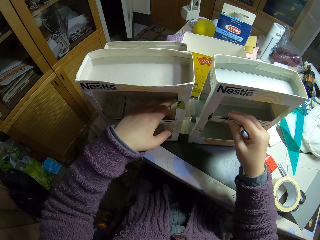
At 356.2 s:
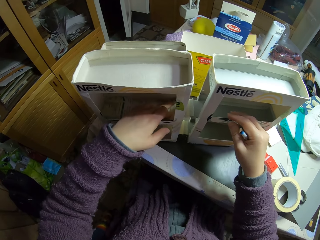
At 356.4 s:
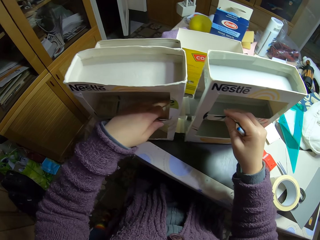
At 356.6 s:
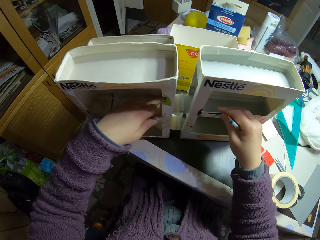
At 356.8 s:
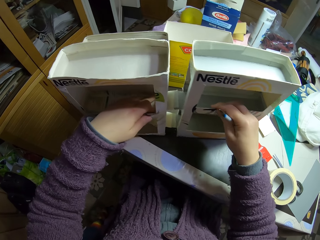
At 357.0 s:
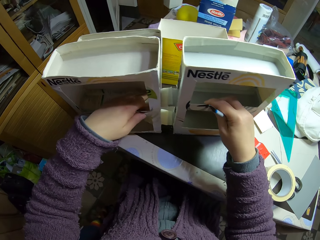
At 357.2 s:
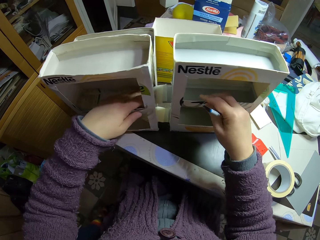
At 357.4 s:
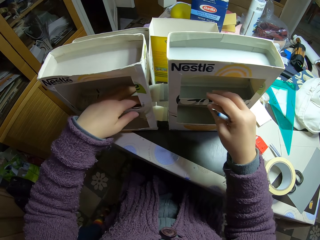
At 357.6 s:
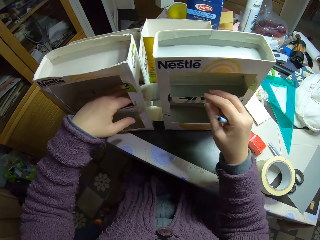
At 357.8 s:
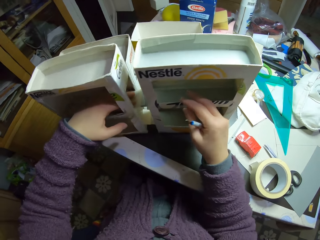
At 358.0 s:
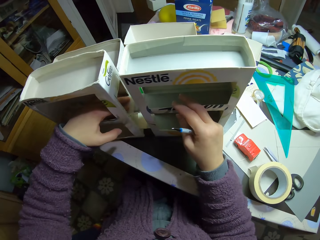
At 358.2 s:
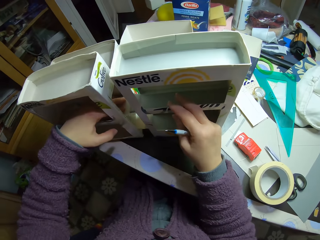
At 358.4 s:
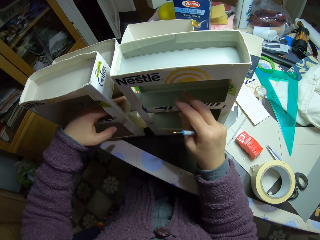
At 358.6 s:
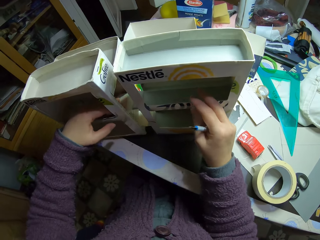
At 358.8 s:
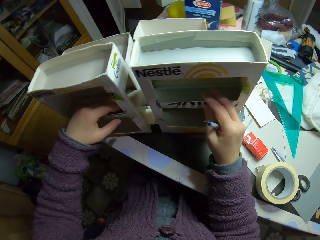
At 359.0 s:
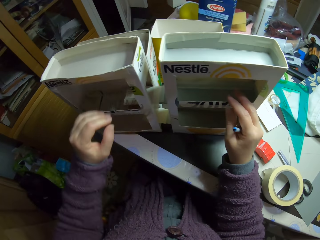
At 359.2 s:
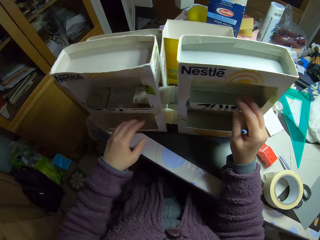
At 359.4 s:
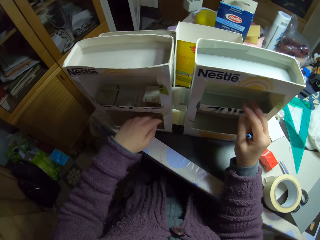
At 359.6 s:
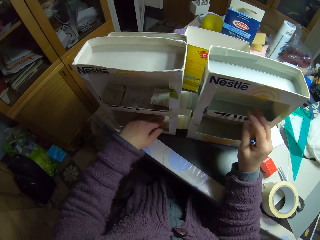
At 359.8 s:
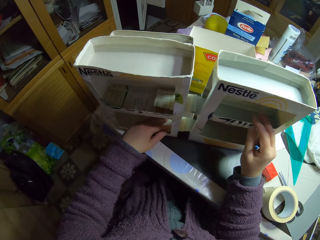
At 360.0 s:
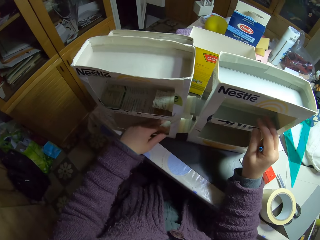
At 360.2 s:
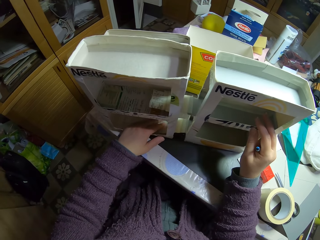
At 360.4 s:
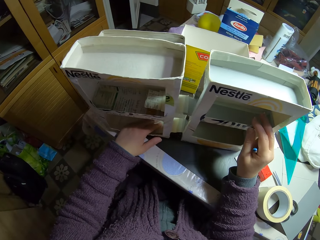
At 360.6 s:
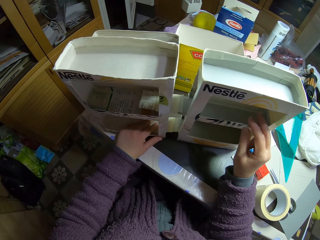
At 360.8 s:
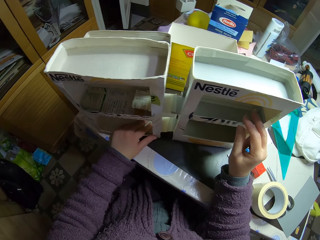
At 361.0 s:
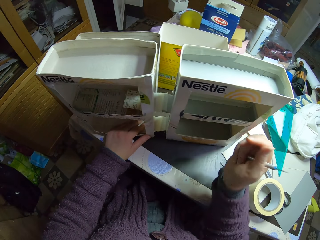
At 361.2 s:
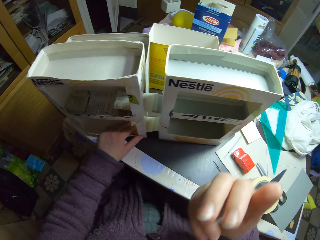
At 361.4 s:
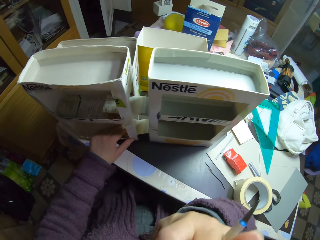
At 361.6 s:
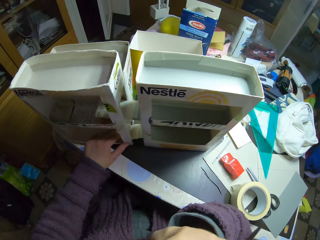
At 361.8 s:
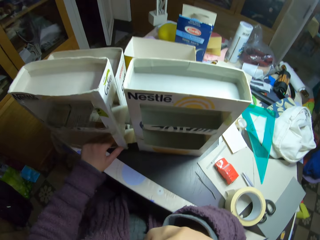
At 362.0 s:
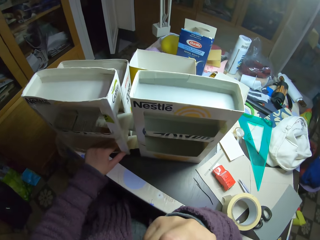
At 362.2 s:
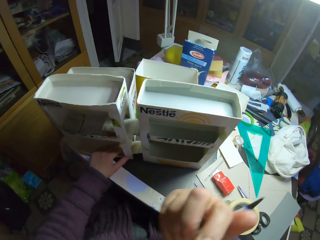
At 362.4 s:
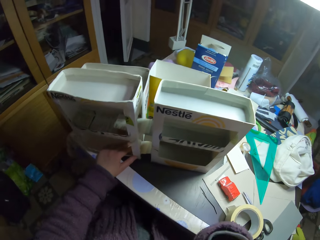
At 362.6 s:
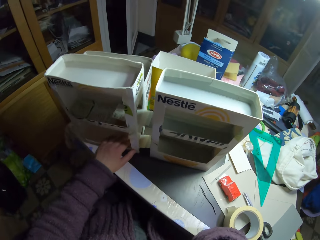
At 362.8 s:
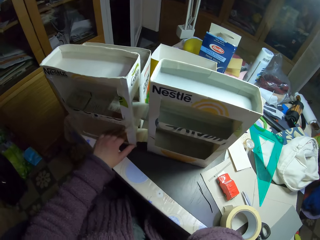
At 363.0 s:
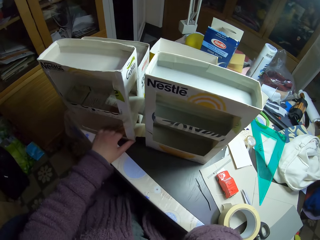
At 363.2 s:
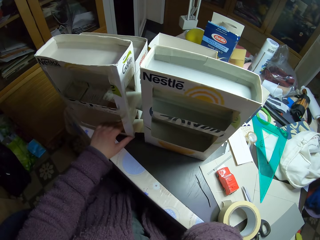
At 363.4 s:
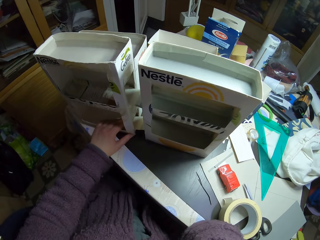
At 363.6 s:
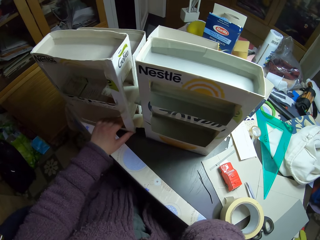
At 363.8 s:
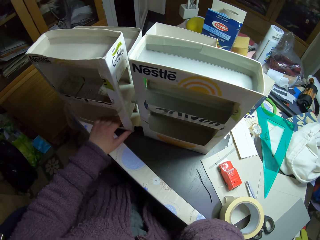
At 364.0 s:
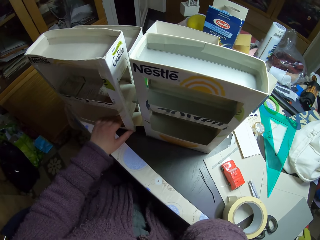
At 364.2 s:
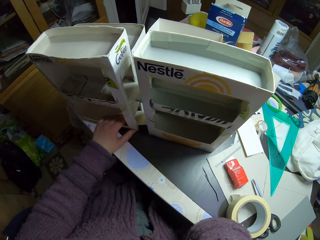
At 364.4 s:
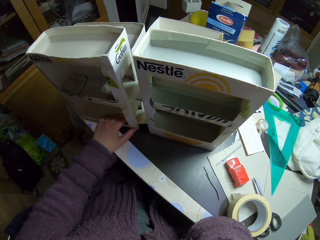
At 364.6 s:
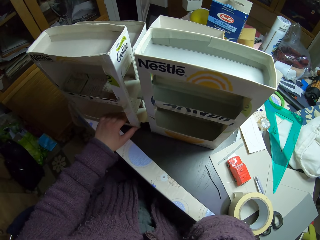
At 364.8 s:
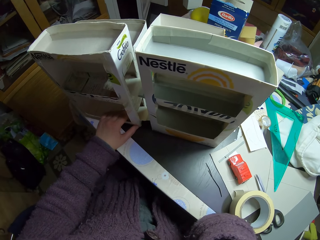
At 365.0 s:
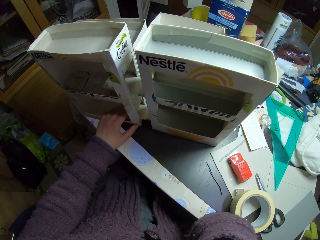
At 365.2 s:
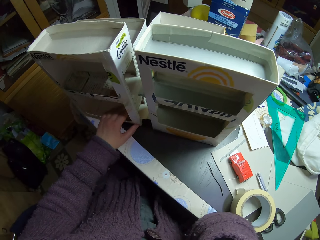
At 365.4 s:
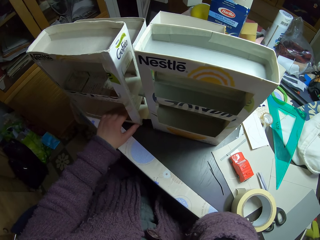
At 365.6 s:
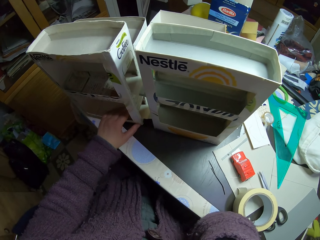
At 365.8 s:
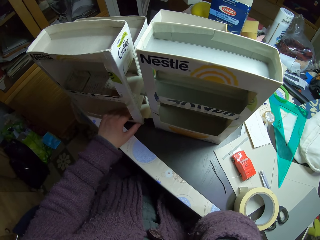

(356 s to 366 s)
The camera wearer puts his hand in the craft box. He holds the piece of box with his hand. He puts his hand in the craft box. He holds the piece of box with his hand.

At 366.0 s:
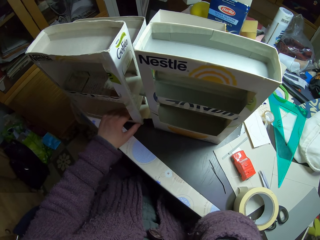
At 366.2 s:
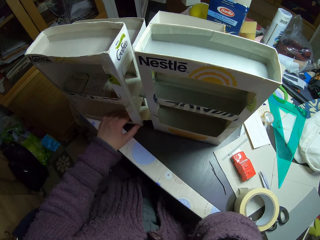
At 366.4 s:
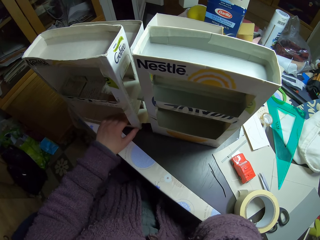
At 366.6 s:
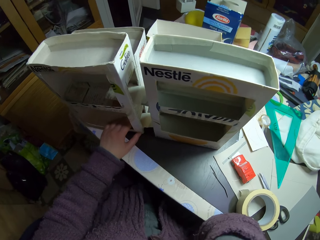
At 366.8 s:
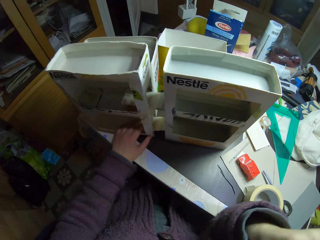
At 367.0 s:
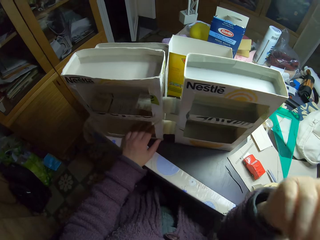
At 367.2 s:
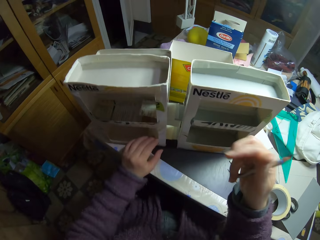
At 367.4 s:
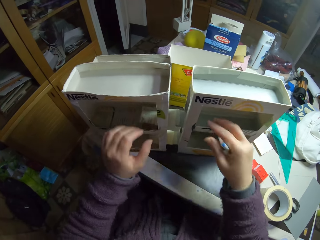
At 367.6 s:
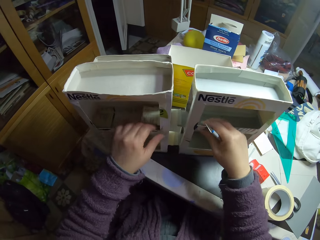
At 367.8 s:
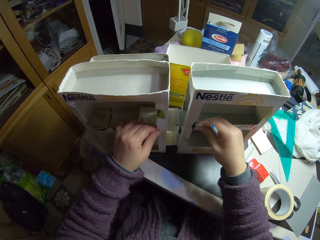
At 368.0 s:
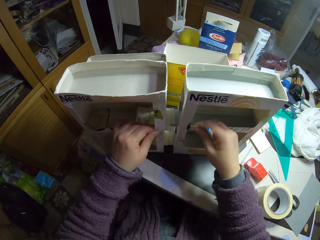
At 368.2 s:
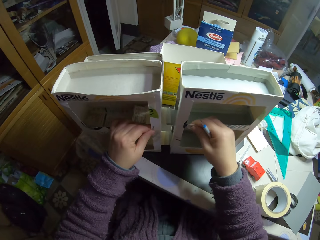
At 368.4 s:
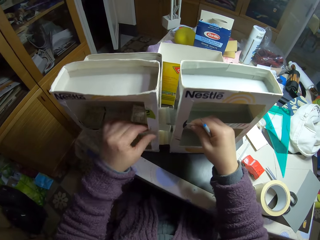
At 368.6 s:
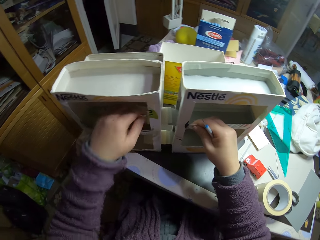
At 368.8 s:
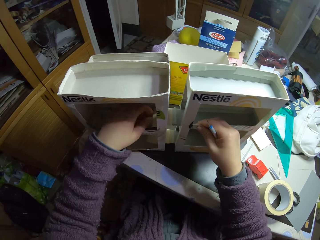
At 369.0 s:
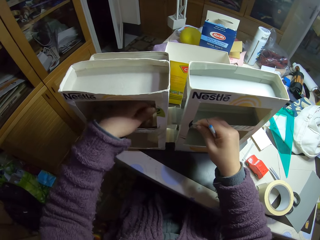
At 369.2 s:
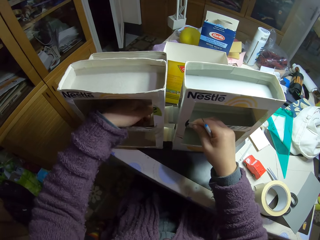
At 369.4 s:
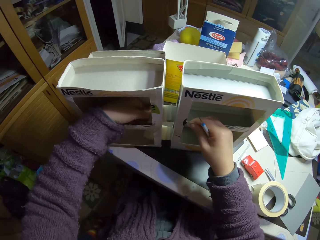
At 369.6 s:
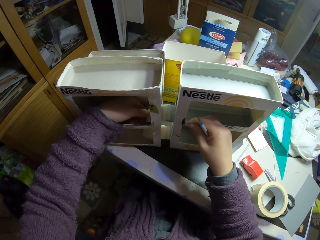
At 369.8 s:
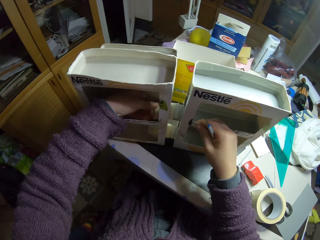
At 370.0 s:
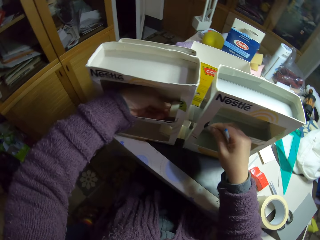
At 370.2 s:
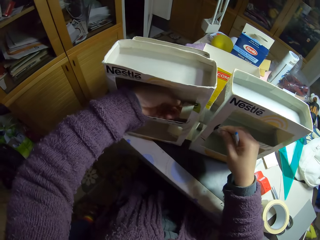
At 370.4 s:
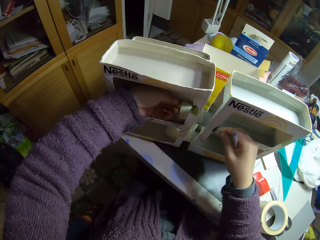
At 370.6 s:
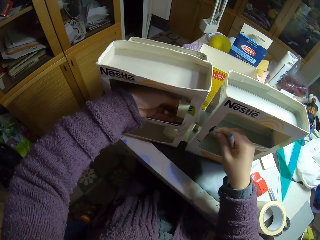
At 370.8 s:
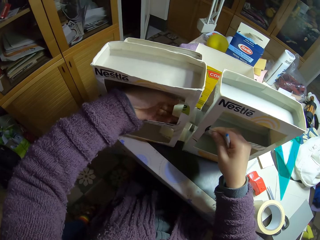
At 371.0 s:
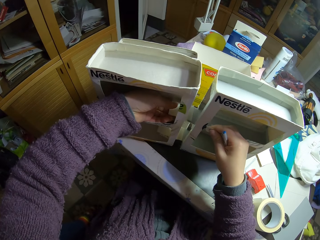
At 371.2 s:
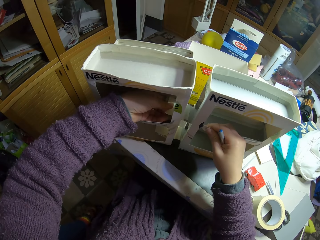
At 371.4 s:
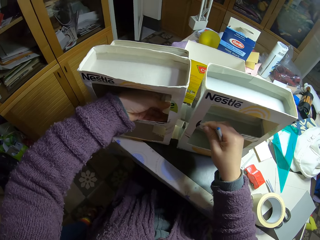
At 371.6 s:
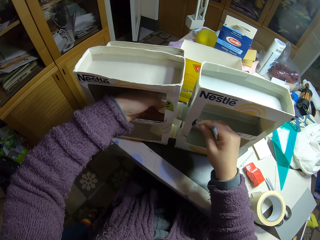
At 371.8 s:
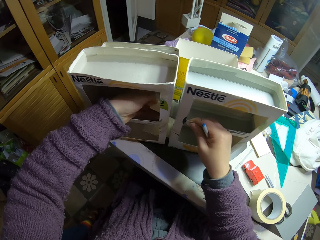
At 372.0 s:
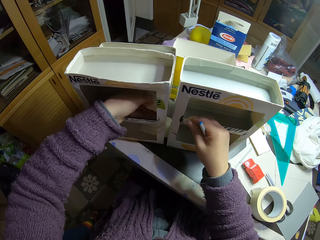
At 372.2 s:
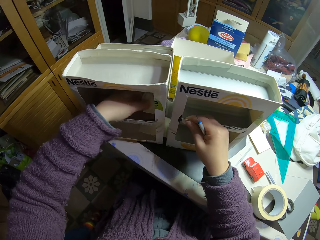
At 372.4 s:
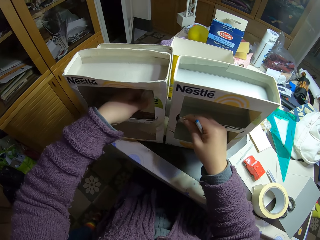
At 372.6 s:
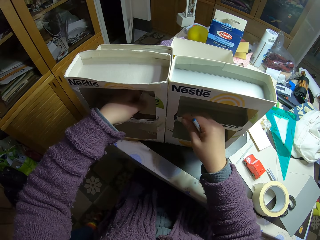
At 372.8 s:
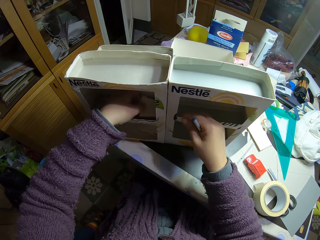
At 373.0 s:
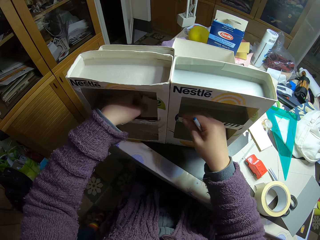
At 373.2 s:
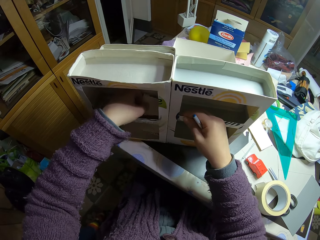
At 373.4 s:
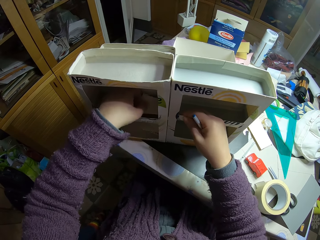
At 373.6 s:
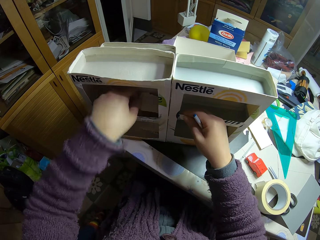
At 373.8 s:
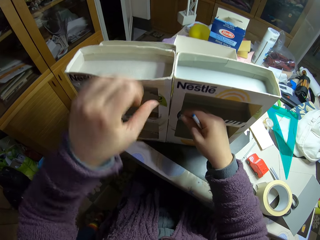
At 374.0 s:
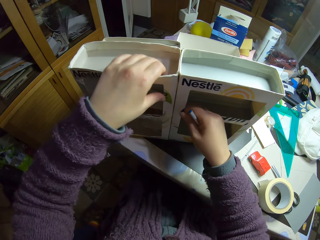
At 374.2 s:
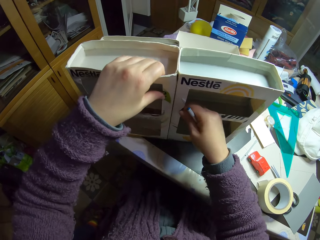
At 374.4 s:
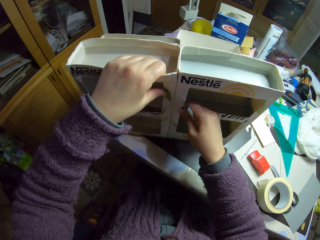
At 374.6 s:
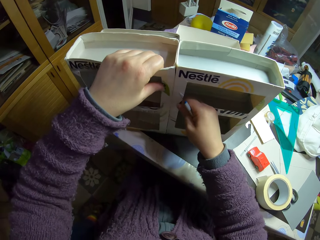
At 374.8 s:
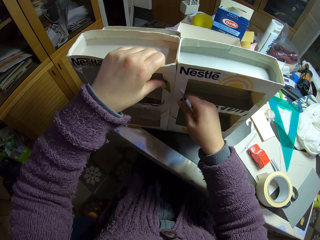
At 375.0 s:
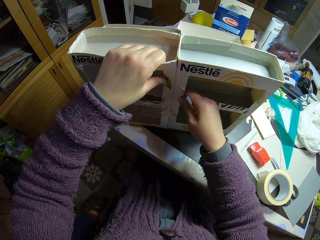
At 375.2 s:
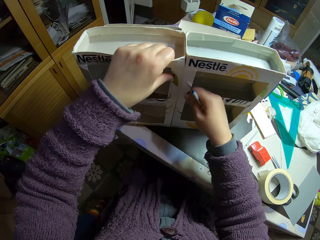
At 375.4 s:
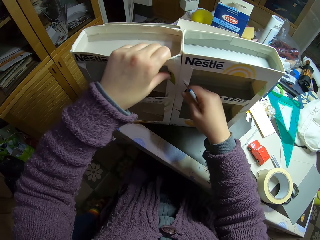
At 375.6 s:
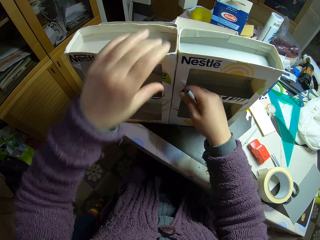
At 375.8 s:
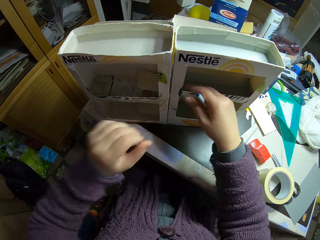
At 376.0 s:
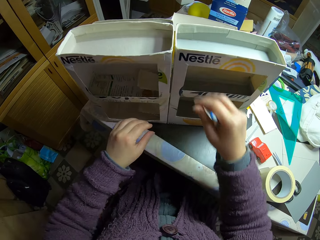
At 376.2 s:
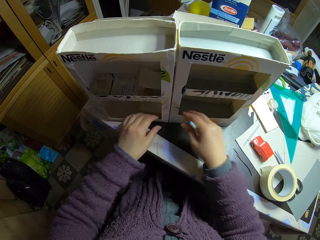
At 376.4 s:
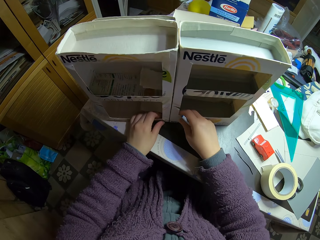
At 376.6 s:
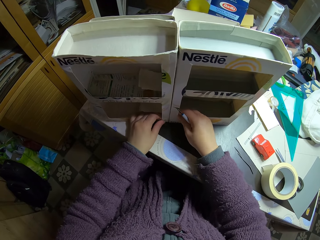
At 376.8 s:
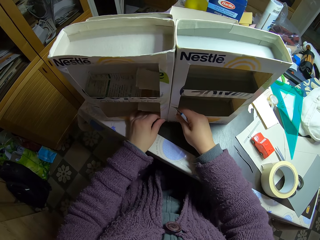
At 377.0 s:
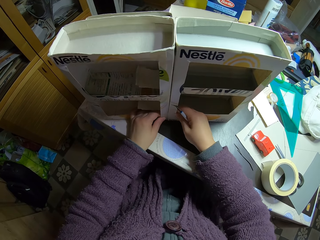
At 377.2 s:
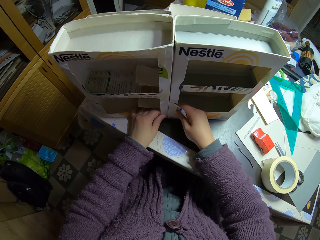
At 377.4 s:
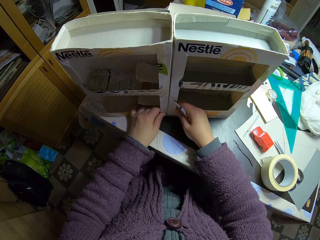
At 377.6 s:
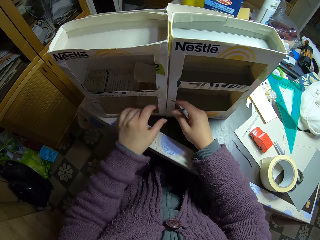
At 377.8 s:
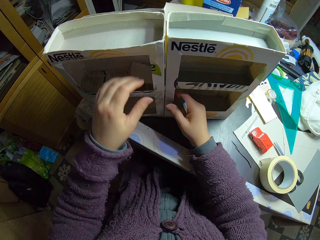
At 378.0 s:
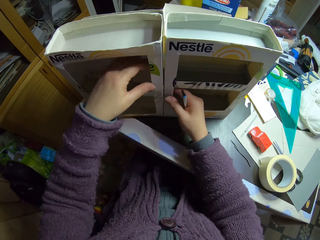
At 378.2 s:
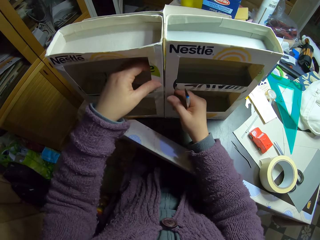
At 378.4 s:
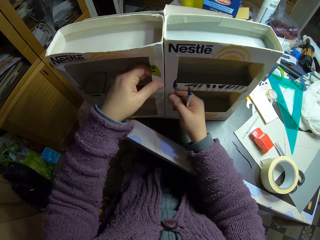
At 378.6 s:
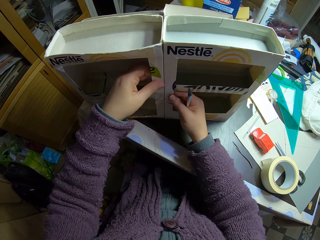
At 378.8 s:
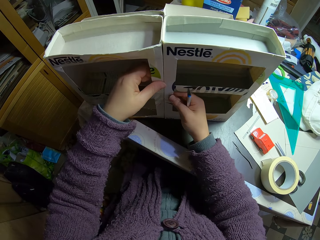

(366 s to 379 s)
The camera wearer pulls his hand off the craft box. He holds the craft boxes with both hands and joins two craft boxes with his hands. He adjusts the cartons with his hands. He pulls his hand off the craft box. He holds the craft box. He joins two craft boxes. He pulls his hand off the craft box. He joins two craft boxes with his hands.
